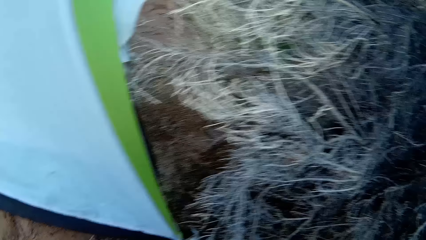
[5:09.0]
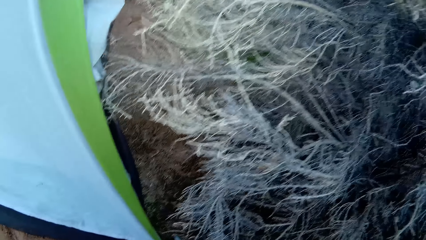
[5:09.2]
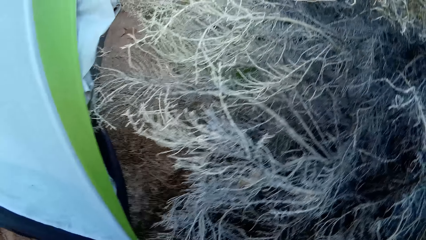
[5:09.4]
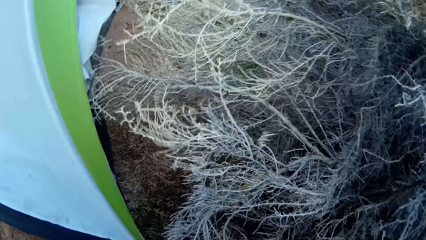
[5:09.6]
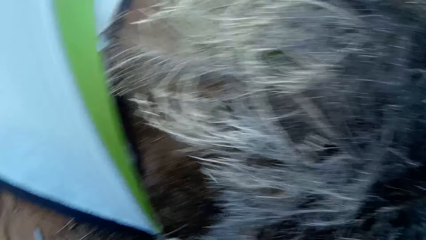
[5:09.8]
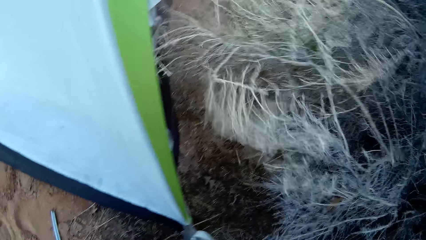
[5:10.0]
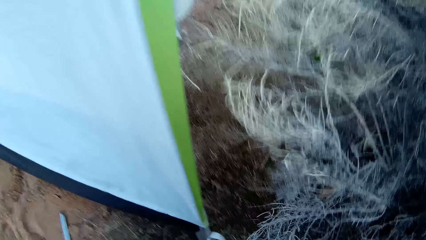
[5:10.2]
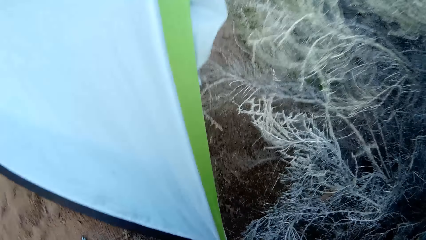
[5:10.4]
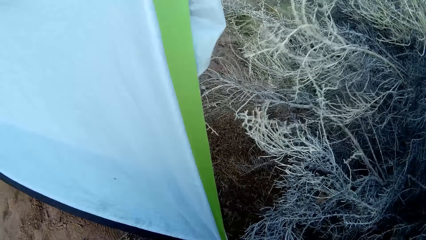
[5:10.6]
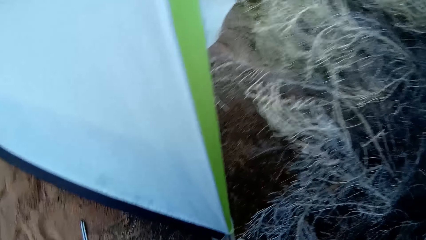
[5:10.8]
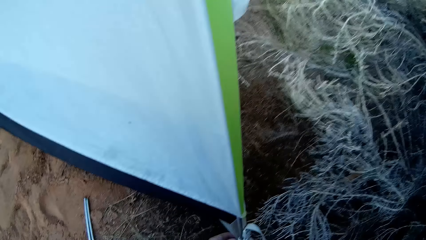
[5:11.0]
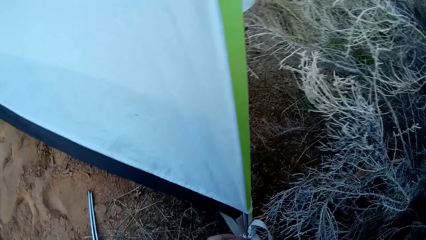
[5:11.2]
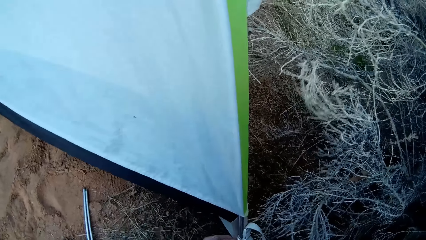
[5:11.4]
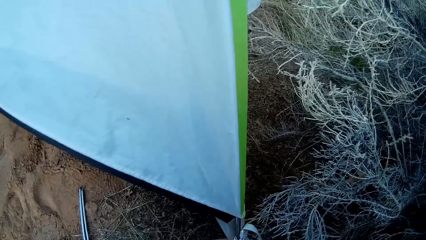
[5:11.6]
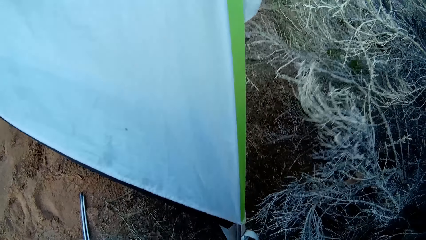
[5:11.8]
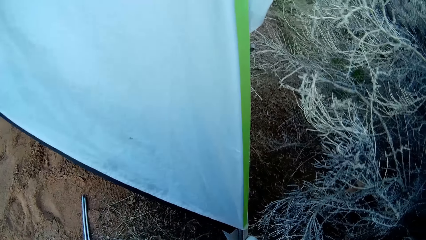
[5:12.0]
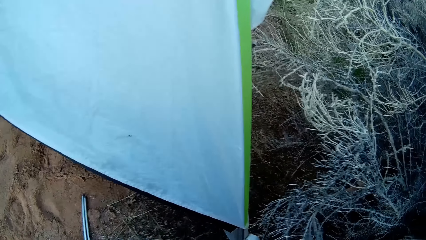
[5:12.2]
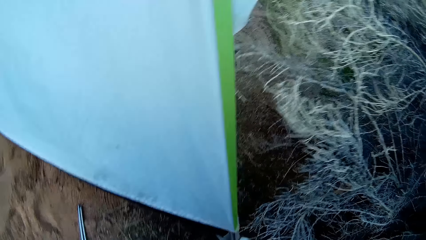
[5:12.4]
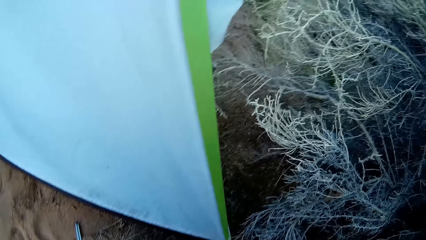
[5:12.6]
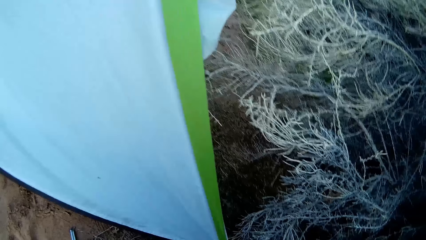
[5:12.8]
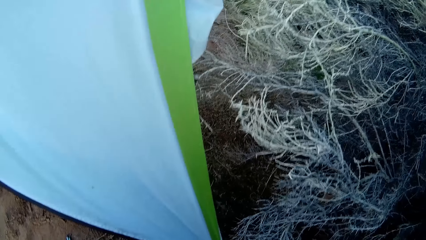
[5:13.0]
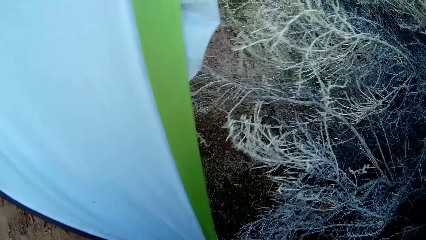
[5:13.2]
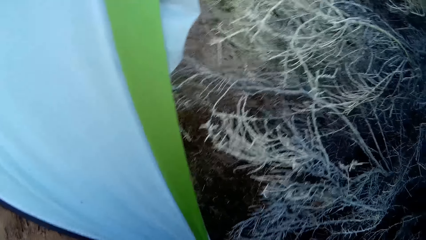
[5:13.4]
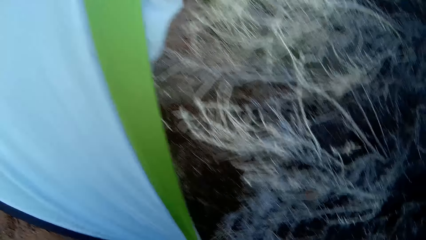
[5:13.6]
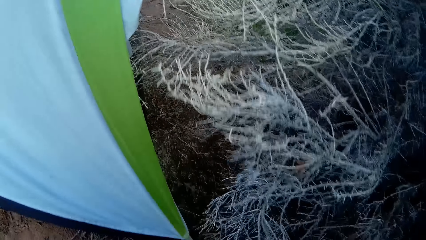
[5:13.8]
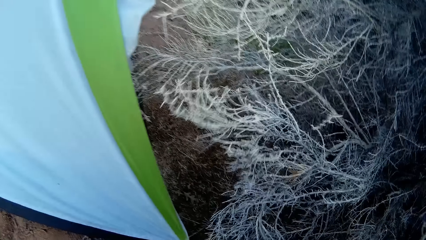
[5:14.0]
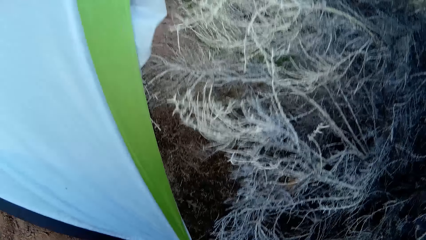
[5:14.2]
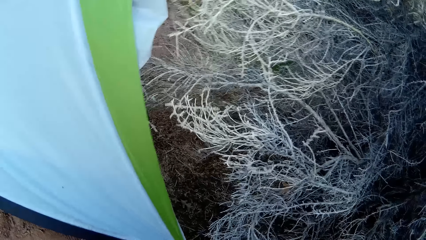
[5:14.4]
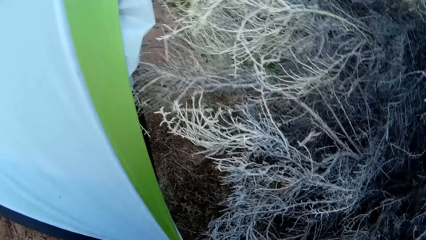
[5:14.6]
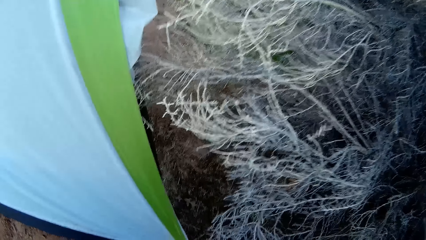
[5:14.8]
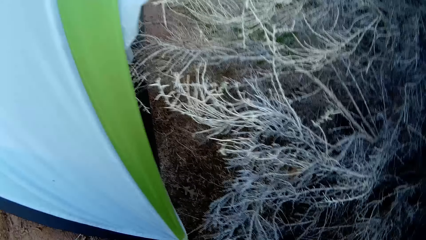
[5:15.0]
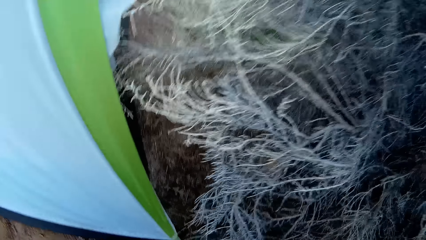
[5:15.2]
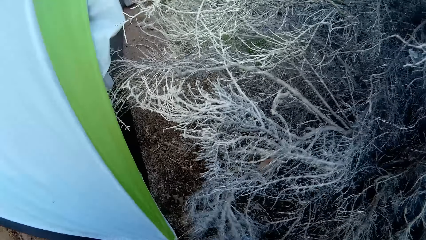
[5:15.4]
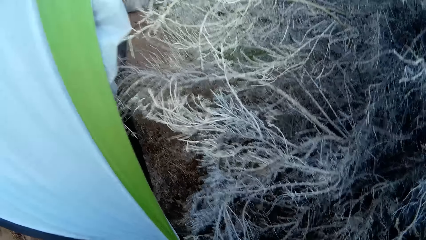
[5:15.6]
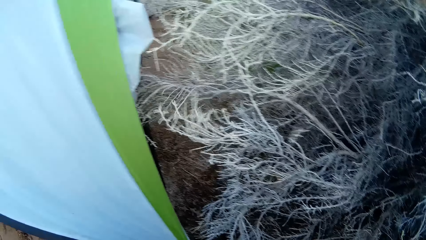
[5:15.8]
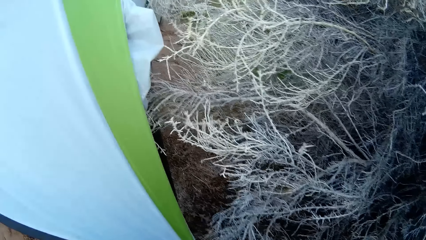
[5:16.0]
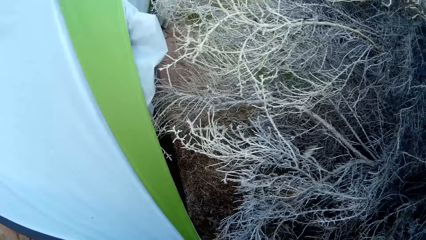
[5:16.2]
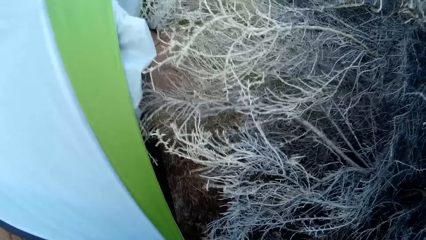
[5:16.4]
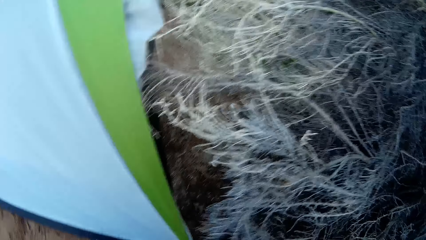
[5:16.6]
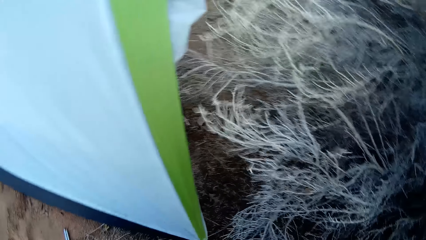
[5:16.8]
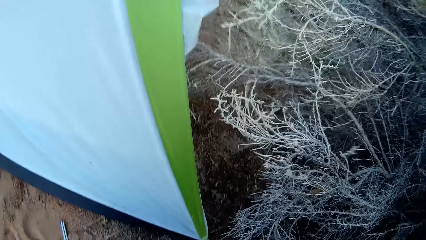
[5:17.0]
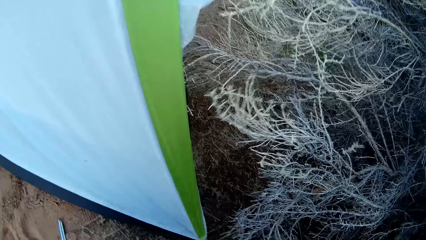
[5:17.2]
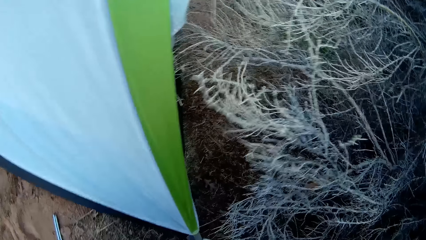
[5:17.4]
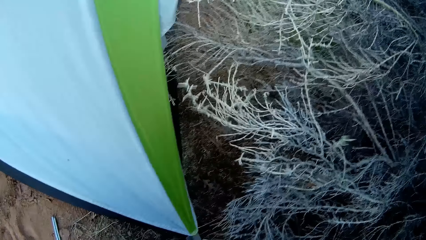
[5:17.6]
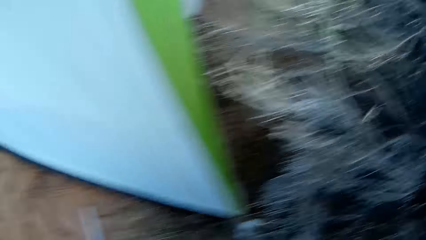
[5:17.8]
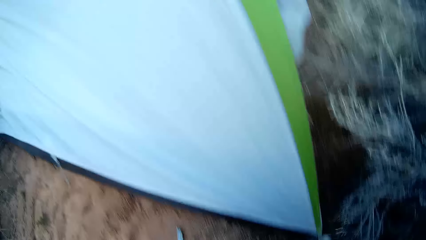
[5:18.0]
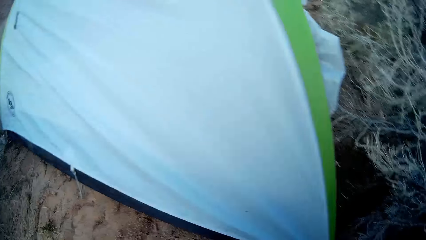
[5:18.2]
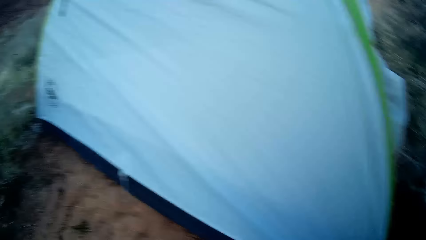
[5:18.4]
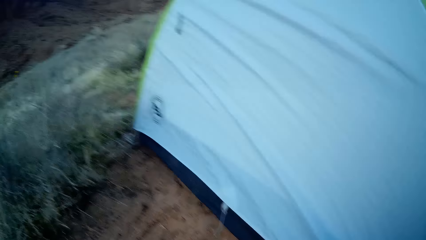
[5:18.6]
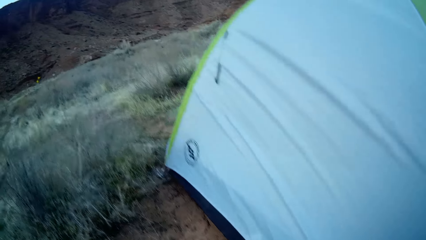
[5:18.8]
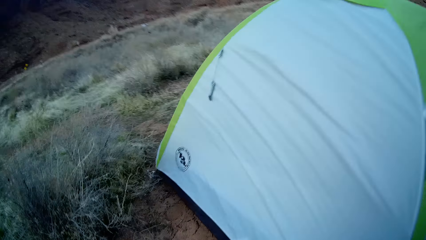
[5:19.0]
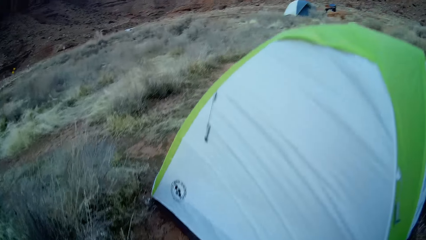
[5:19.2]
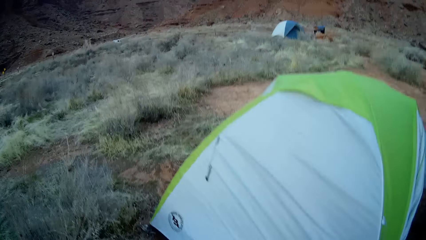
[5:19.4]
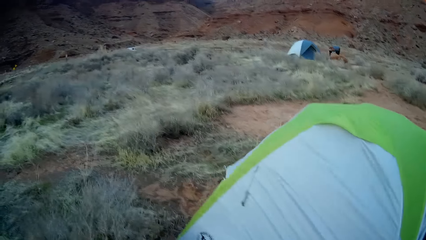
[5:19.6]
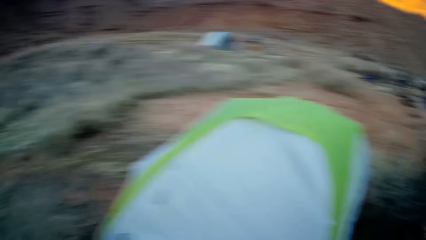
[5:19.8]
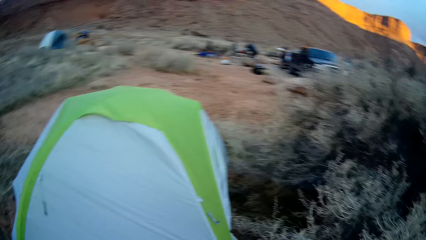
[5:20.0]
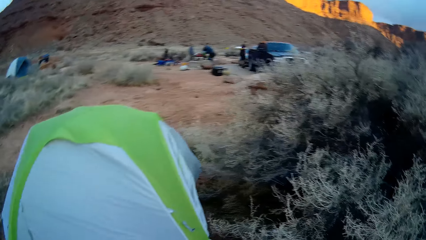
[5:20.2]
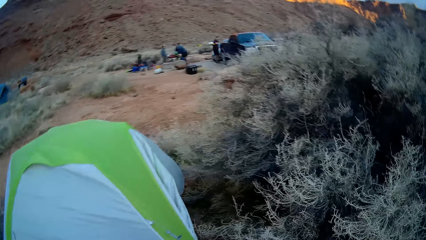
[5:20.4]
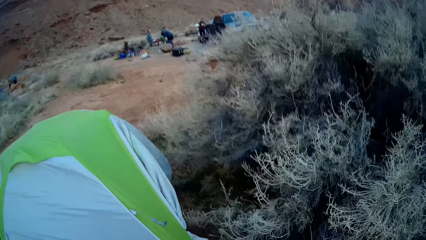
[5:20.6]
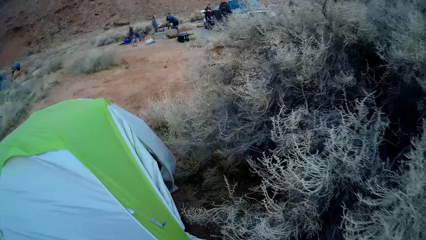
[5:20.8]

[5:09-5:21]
The camera wearer looks around.

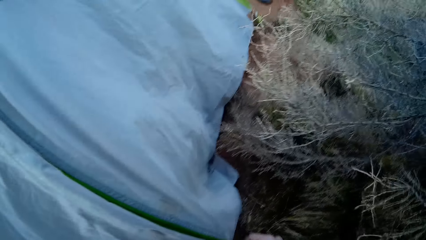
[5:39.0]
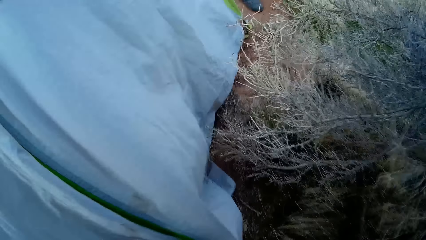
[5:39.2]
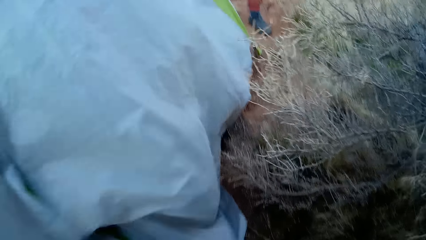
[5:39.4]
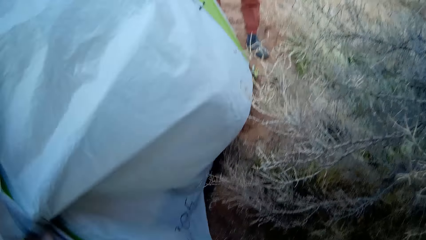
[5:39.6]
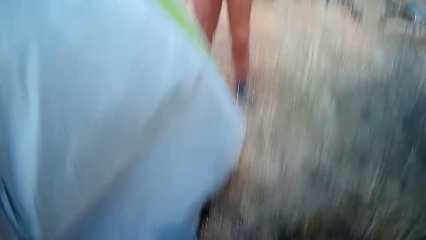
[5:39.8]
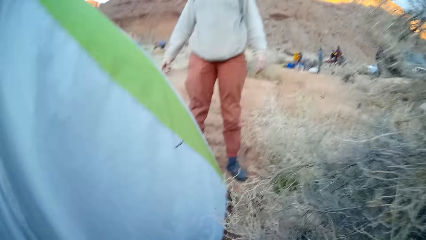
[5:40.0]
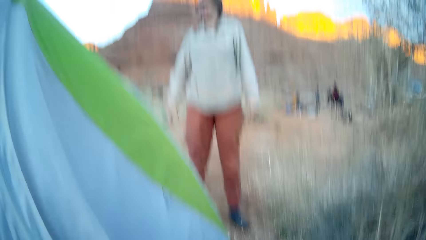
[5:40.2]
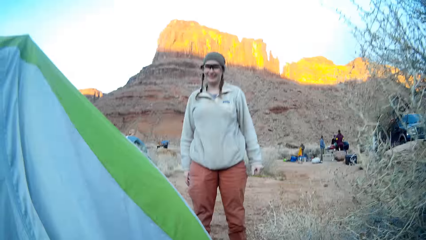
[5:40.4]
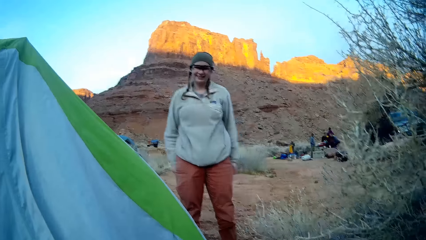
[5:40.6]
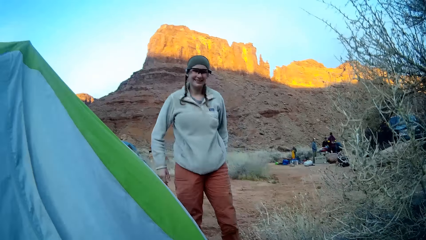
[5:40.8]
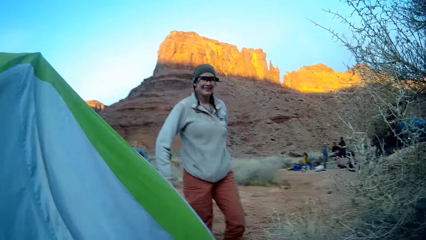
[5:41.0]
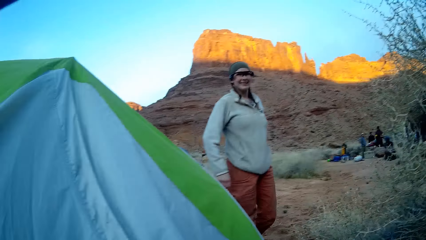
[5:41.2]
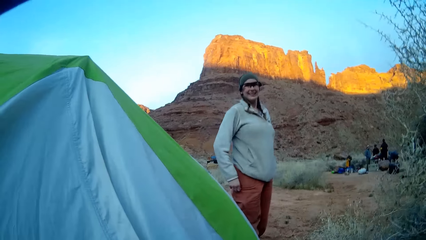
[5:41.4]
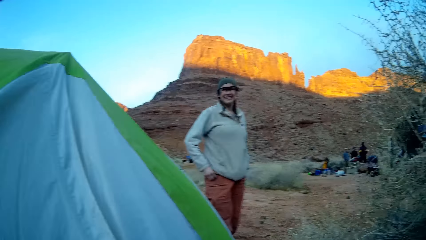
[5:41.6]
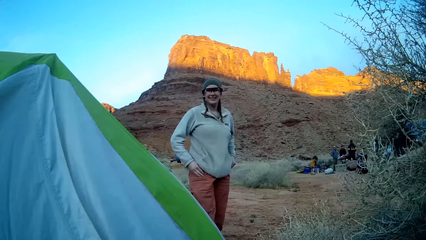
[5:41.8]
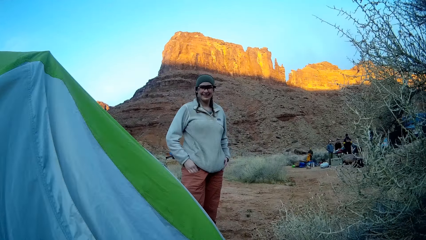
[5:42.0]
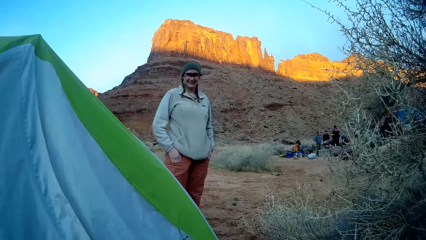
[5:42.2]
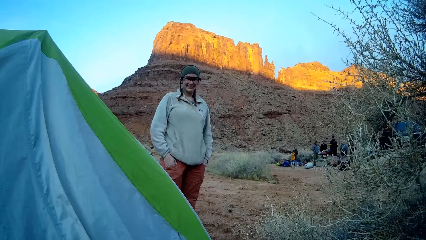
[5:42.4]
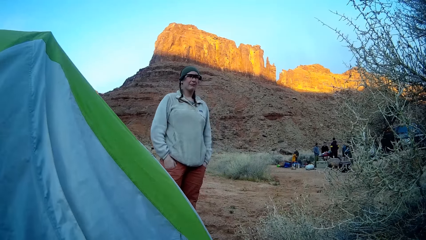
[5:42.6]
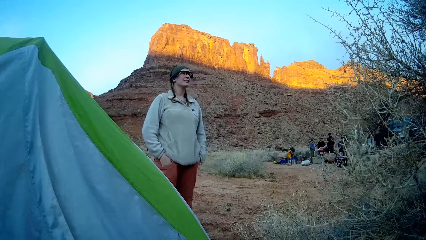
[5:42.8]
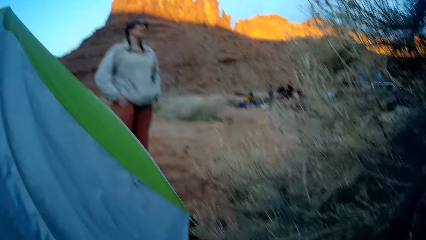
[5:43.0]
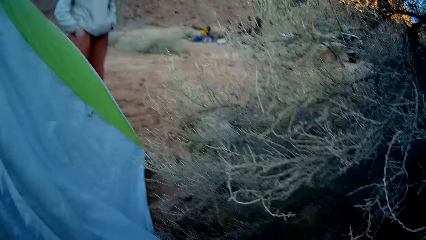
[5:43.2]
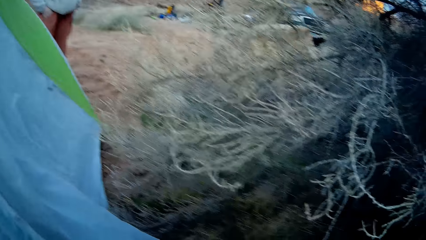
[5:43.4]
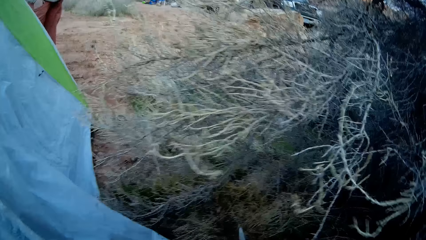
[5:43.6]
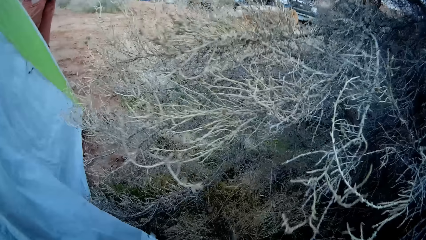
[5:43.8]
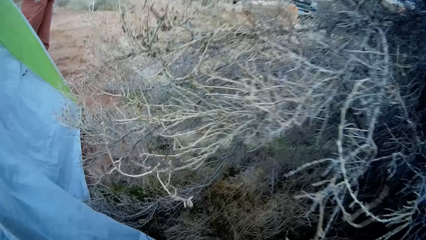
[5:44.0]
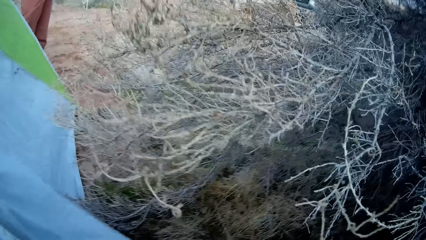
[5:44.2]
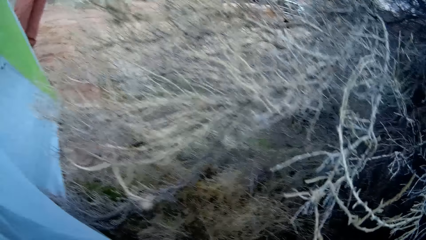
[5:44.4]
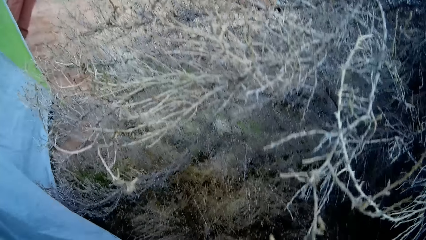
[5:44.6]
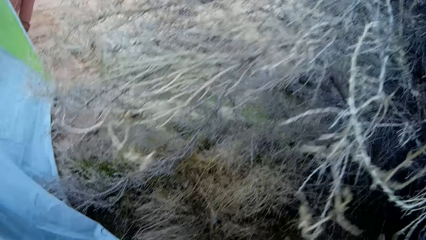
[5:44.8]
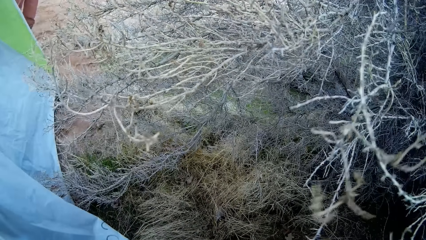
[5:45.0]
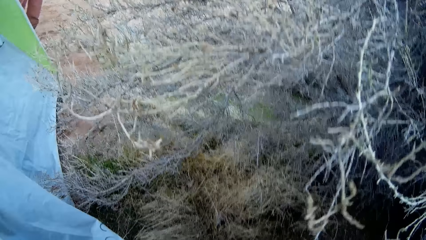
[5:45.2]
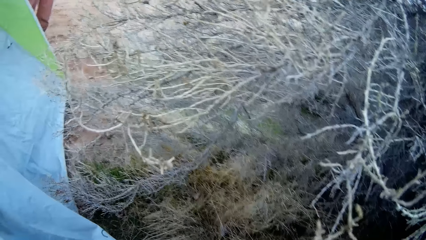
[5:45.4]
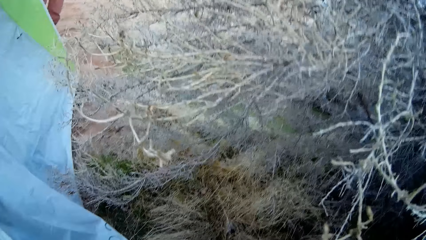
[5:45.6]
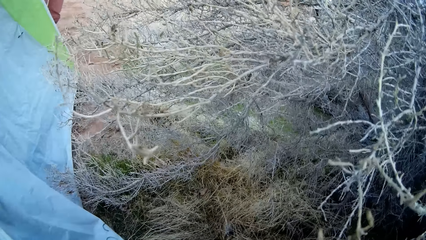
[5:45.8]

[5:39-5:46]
A lady stands. The camera wearer interacts with the lady. The lady puts her hands in the pocket. The camera wearer fixes the tent on the ground.
